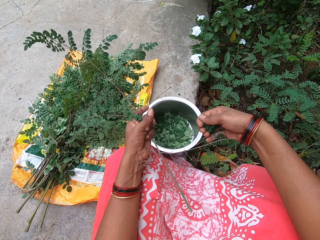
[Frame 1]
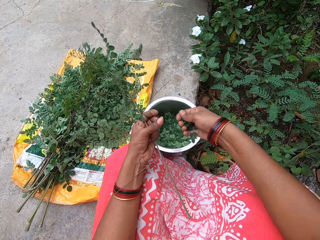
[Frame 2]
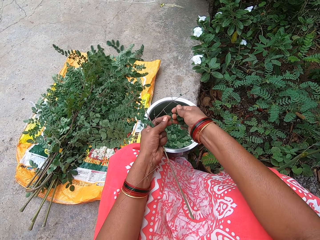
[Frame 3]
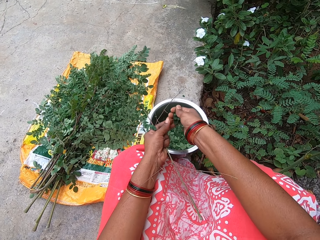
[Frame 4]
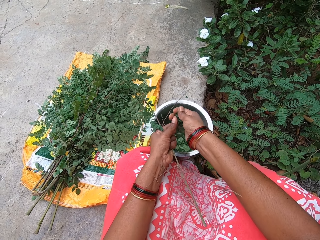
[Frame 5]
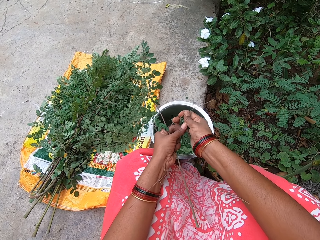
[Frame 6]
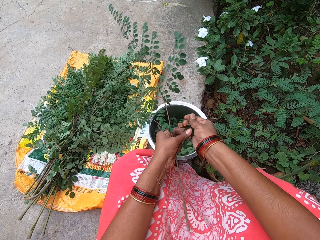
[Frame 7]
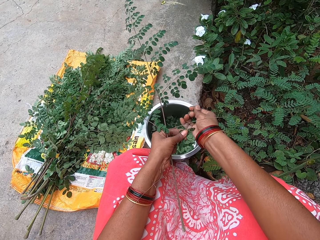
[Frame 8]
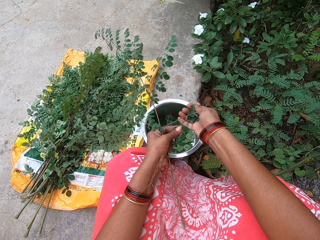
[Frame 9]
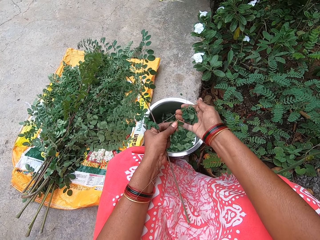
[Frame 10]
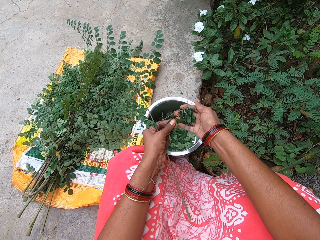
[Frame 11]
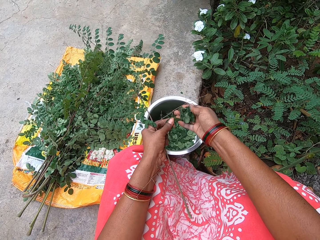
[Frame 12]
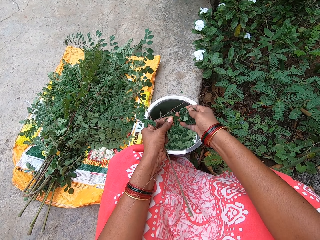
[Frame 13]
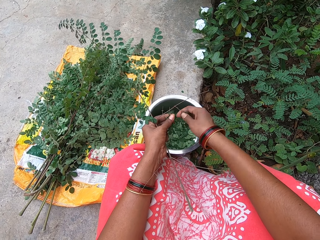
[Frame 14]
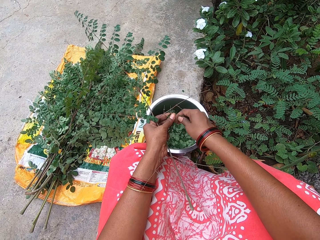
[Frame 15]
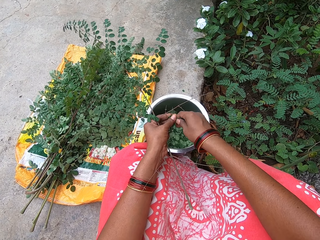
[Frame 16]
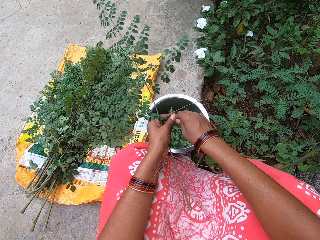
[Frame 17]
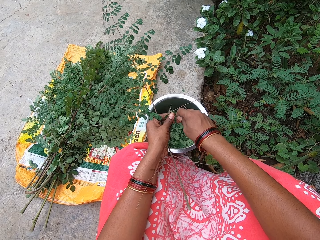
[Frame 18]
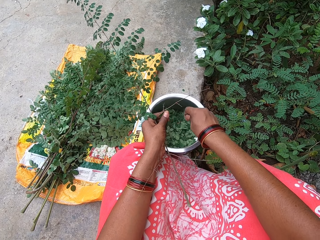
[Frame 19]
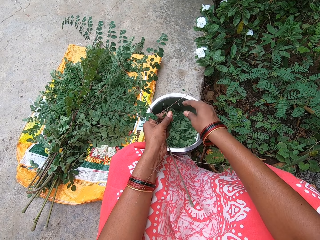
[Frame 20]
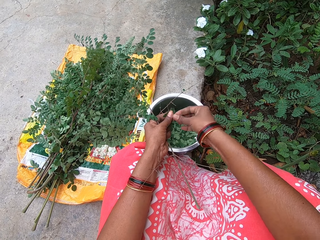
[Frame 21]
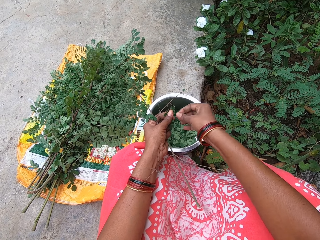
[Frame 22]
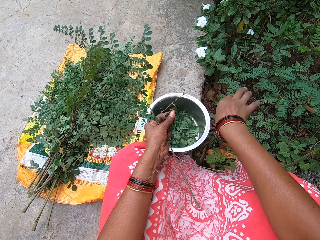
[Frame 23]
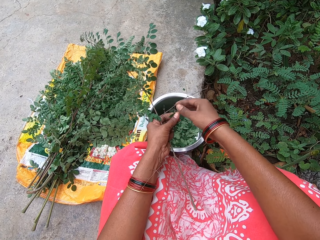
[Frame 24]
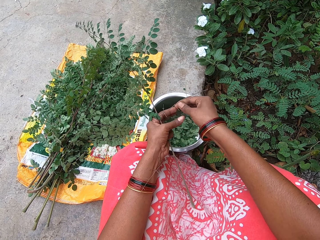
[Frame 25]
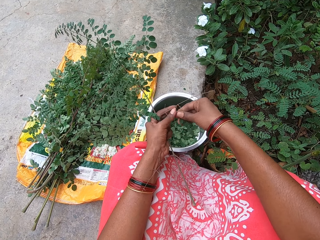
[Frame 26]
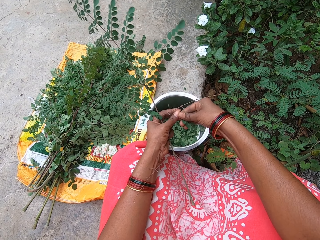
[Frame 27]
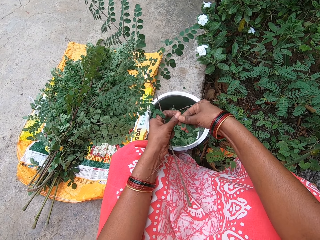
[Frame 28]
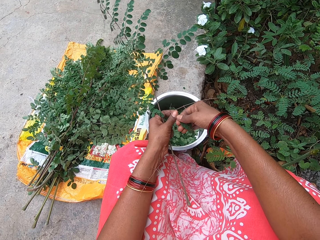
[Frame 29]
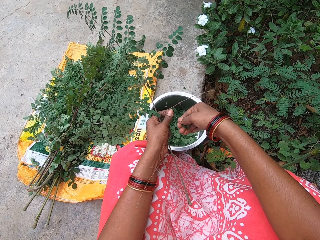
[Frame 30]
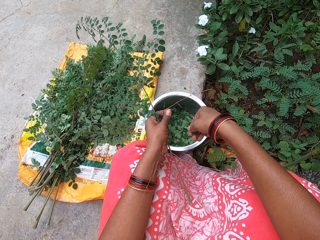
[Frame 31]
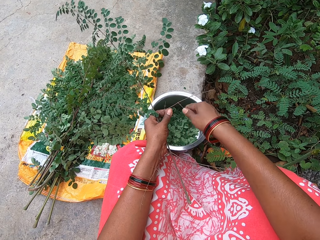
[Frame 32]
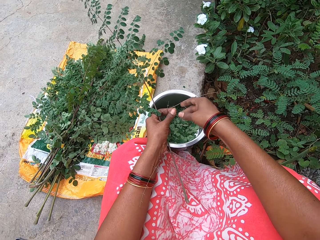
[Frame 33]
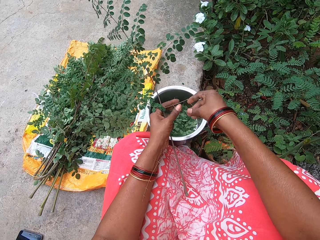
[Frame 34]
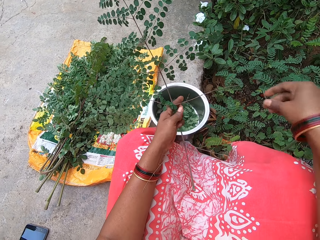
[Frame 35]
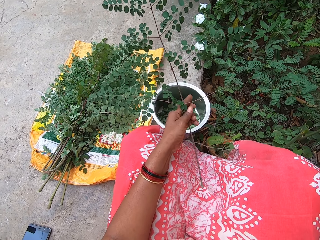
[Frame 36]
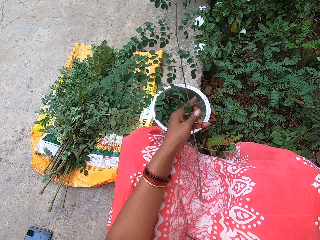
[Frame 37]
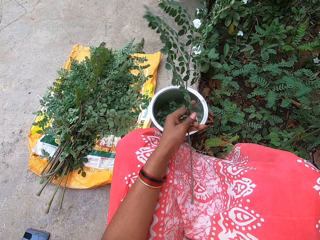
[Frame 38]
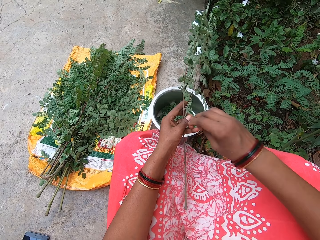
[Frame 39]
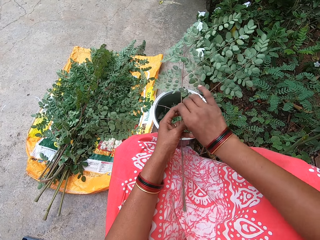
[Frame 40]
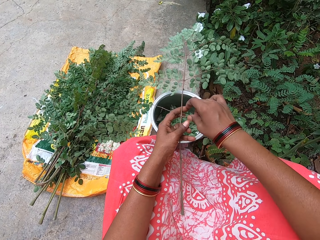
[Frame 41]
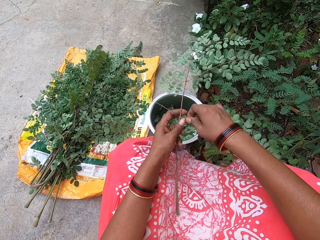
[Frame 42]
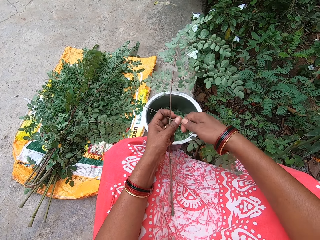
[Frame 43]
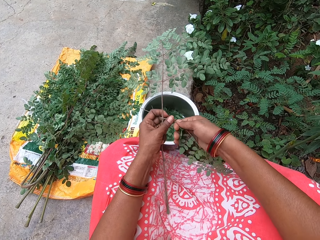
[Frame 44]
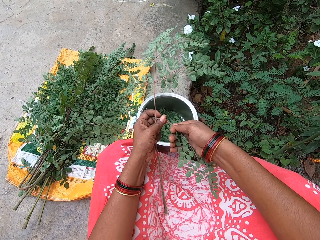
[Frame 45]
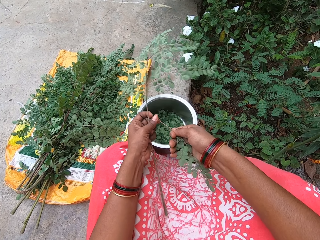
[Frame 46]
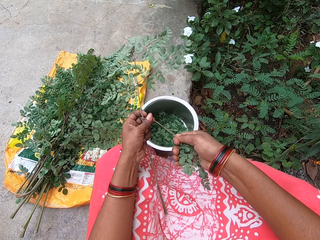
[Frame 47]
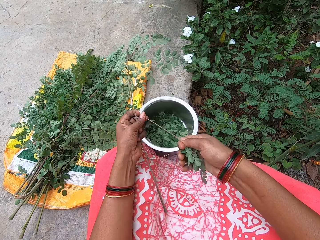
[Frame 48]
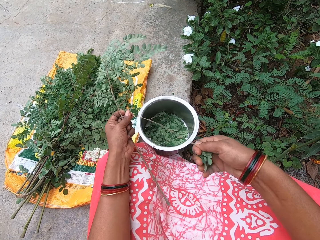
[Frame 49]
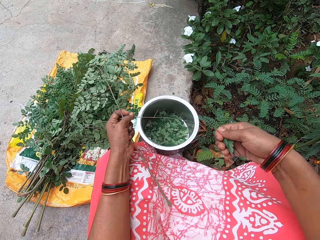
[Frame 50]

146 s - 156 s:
The camera wearer holds the leaves with both hands. She plucks the leaves from the plant stem in her left hand with her right hand. She puts the leaves in her right hand in the bowl on the ground. She plucks the leaves from the plant stem in her left hand with her right hand. She puts the leaves in her right hand in the bowl on the ground. She plucks the leaves from the plant stem in her left hand with her right hand. She puts the leaves in her right hand in the bowl on the ground. She plucks the leaves from the plant stem in her left hand with her right hand.

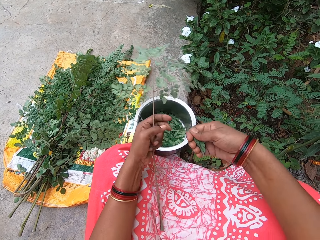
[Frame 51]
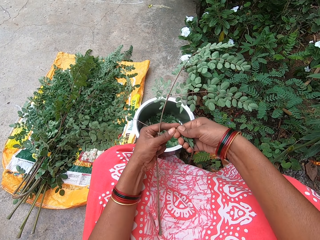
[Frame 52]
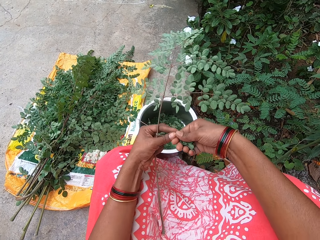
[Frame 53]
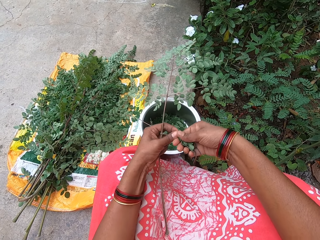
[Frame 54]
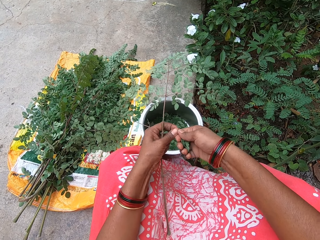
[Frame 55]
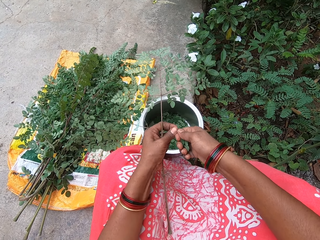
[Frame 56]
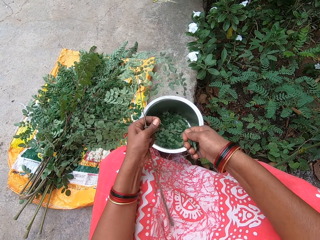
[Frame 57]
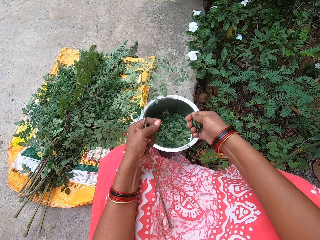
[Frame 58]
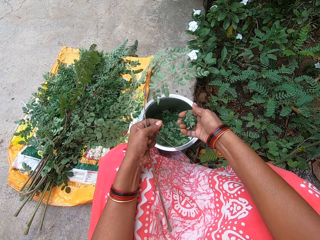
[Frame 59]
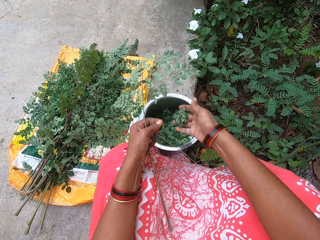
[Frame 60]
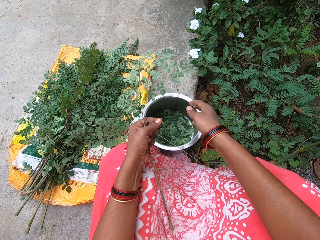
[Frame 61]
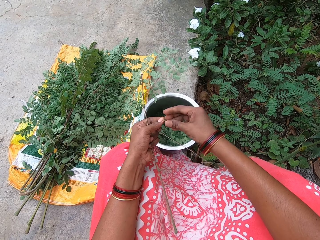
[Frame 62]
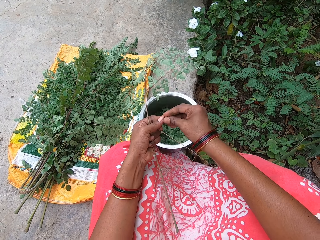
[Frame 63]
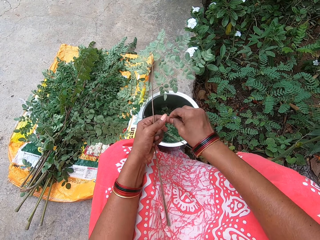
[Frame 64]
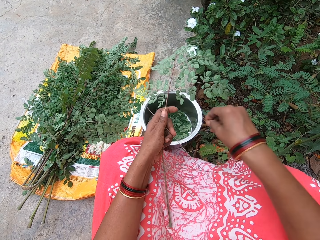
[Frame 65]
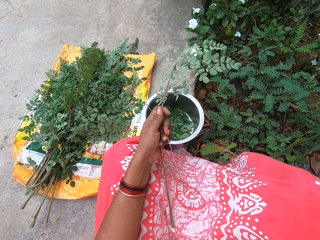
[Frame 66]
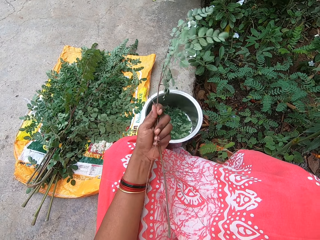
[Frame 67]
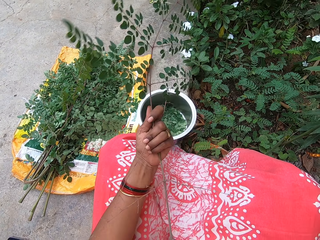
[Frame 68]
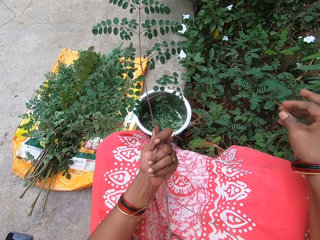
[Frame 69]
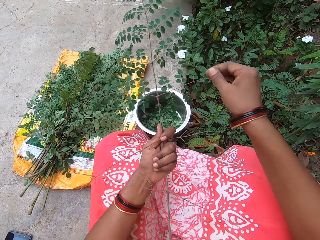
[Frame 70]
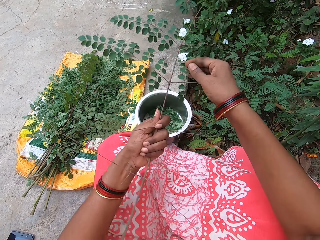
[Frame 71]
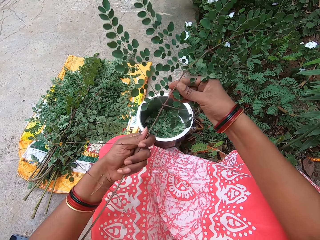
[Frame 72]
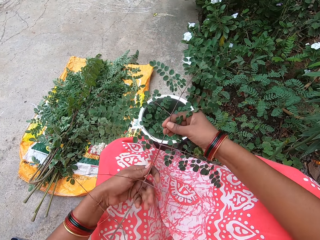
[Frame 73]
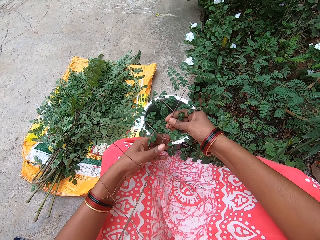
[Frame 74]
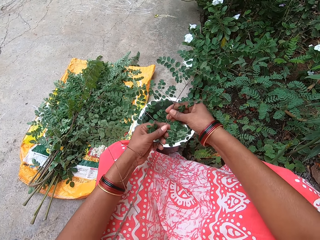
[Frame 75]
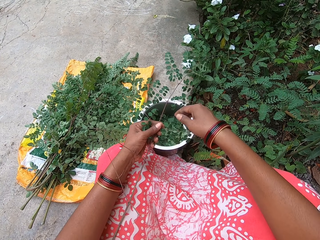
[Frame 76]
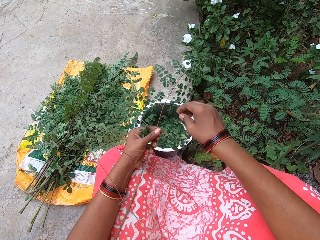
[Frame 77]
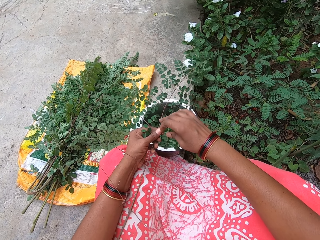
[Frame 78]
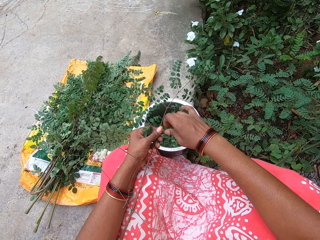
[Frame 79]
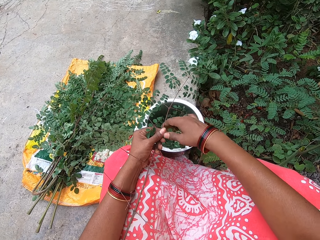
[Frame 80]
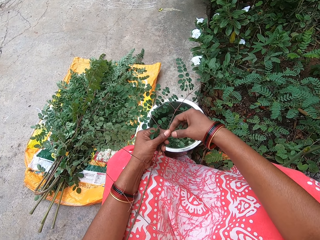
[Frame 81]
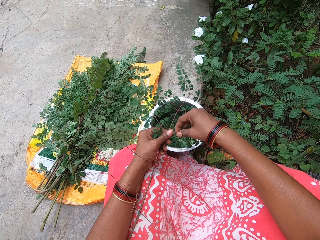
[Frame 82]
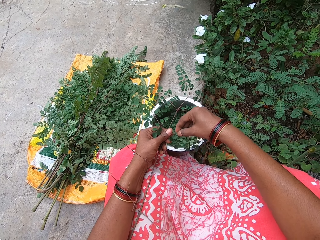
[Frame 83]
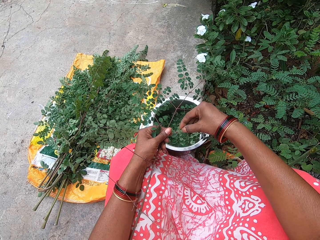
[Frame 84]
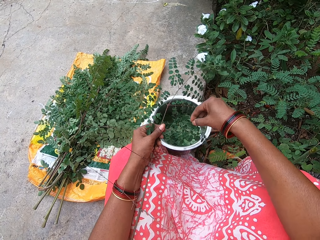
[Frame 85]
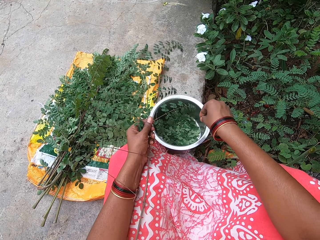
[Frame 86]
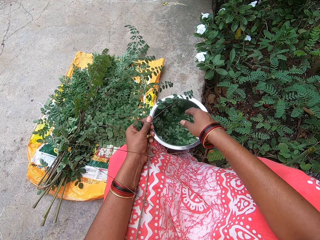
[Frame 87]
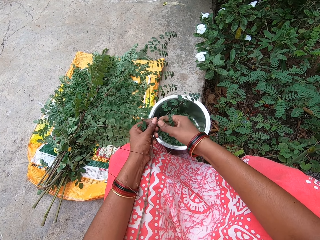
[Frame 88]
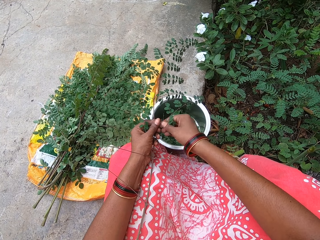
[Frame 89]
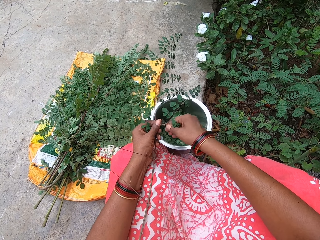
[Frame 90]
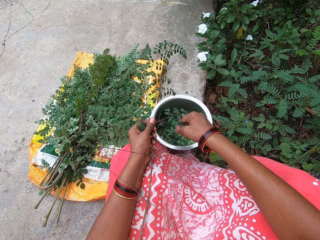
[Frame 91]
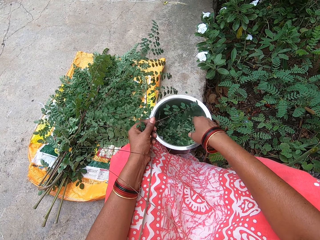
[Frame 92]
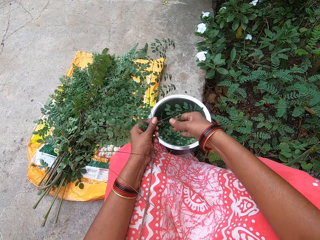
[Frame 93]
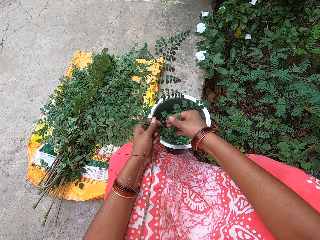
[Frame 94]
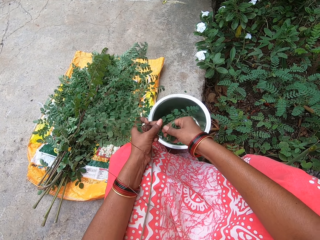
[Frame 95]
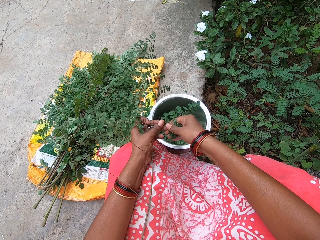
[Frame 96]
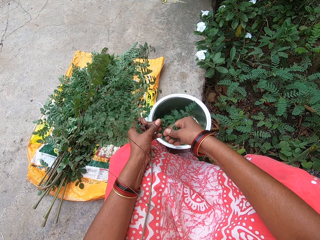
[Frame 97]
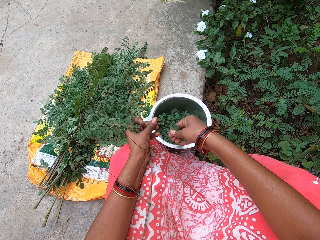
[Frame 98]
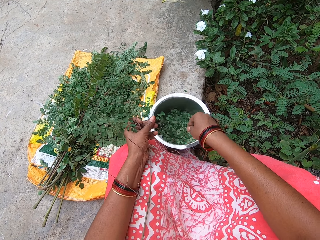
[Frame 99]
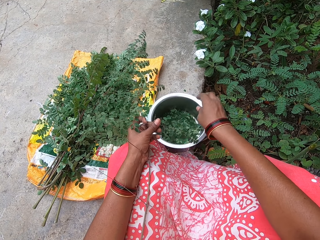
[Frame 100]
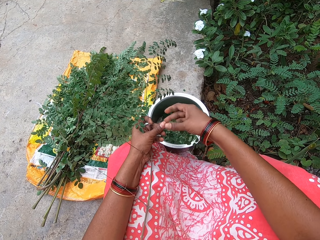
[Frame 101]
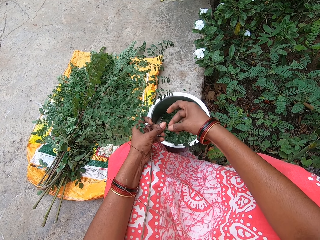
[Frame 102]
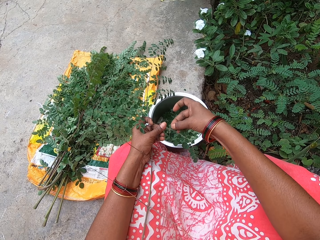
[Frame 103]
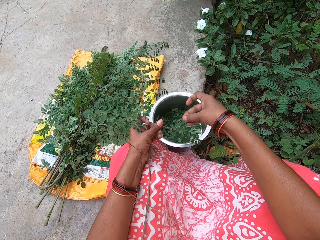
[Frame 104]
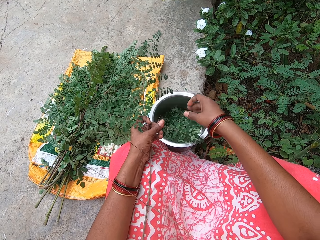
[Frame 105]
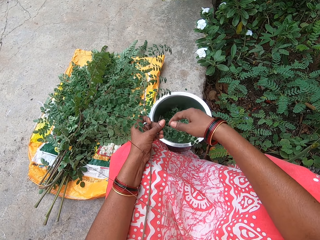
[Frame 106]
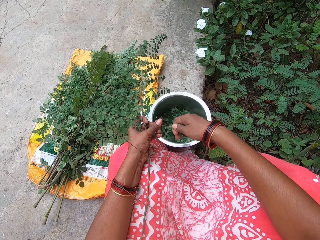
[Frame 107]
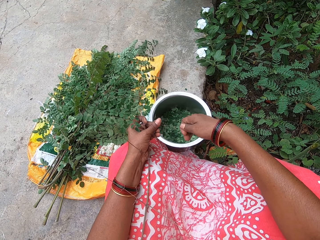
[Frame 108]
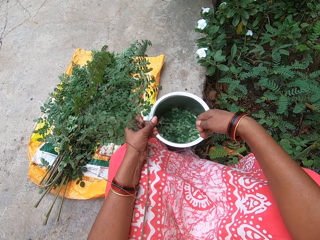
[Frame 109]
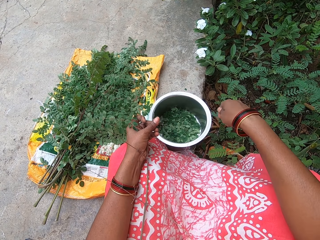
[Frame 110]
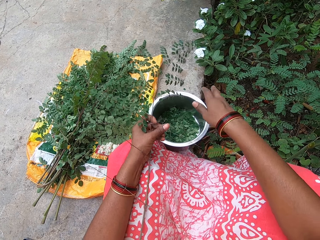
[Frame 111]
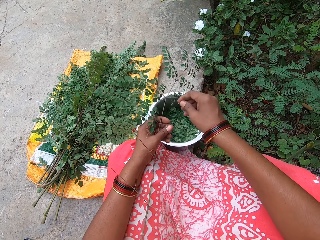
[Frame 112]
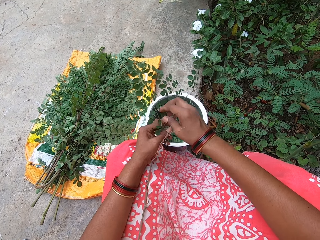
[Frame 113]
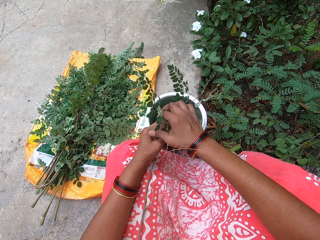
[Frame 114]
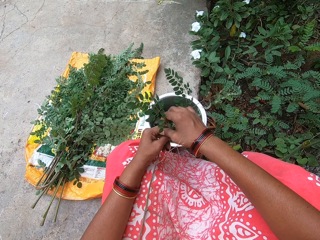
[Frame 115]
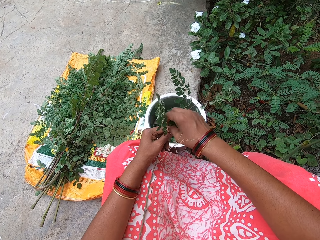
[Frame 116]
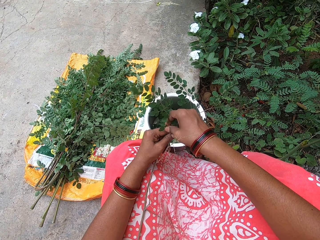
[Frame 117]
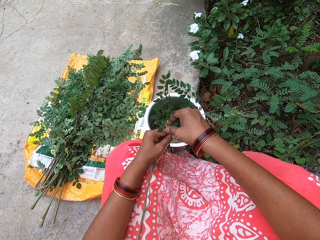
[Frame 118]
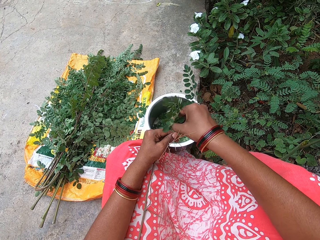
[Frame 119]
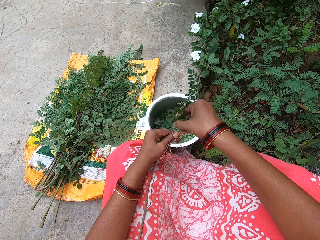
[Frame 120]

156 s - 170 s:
The camera wearer holds the leaves with both hands. She removes a stem from the leaves in her right hand with her left hand. She puts the leaves in her right hand in the bowl on the ground. She passes the stem from her left hand to her right hand. She throws the stem in her right hand on the ground. She holds the plant stem with both hands. She plucks the leaves from the plant stem in her left hand with her right hand. She puts the leaves in her right hand in the bowl on the ground. She plucks the leaves from the plant stem in her left hand with her right hand. She puts the leaves in her right hand in the bowl on the ground. She plucks the leaves from the plant stem in her left hand with her right hand. She puts the leaves in her right hand in the bowl on the ground. She plucks the leaves from the plant stem in her left hand with her right hand. She puts the leaves in her right hand in the bowl on the ground. She plucks the leaves from the plant stem in her left hand with her right hand. She puts the leaves in her right hand in the bowl on the ground. She plucks the leaves from the plant stem in her left hand with her right hand.
